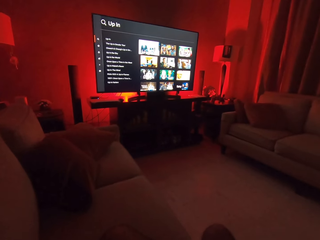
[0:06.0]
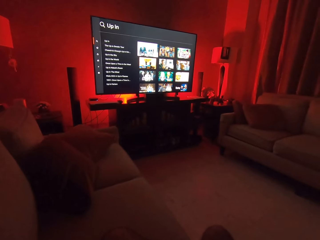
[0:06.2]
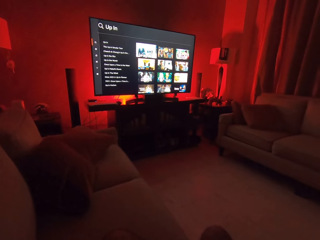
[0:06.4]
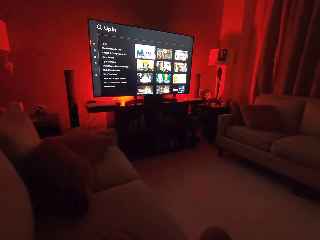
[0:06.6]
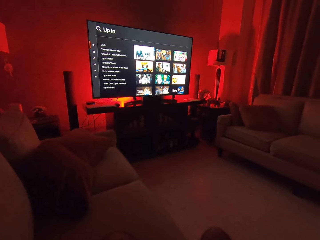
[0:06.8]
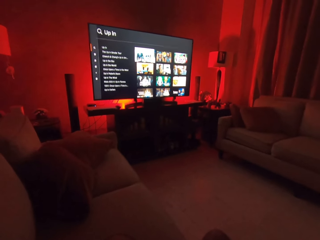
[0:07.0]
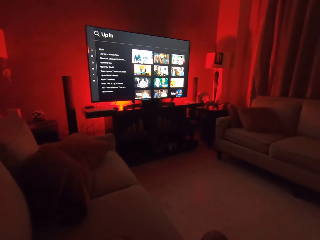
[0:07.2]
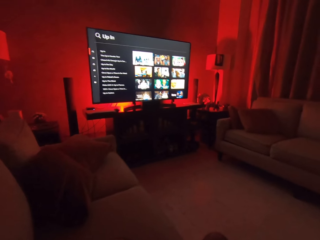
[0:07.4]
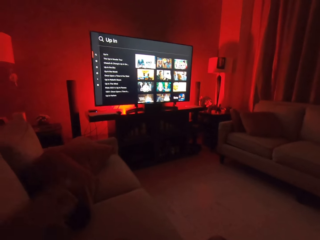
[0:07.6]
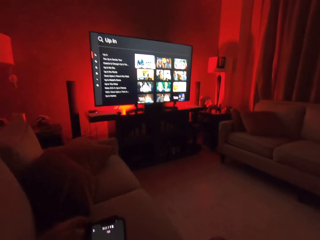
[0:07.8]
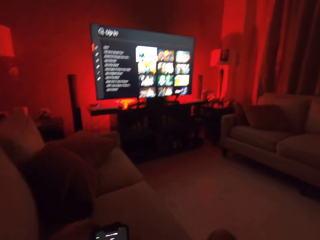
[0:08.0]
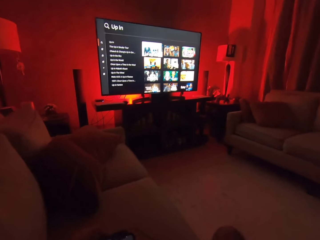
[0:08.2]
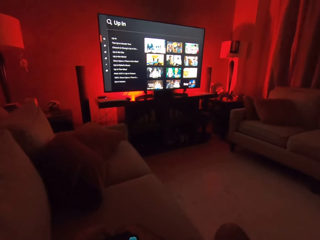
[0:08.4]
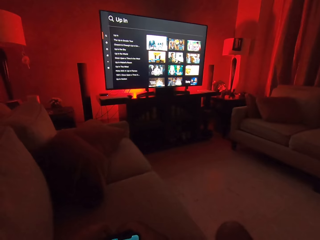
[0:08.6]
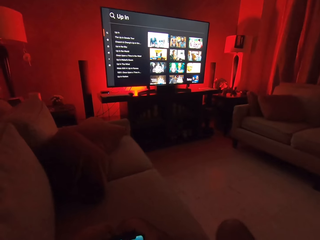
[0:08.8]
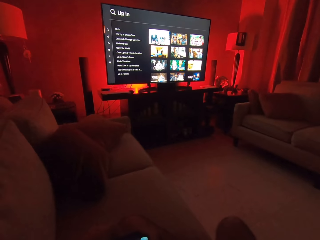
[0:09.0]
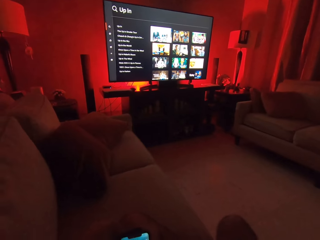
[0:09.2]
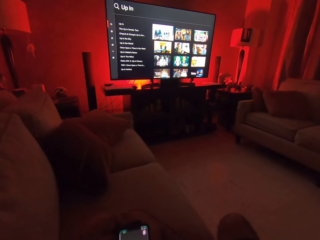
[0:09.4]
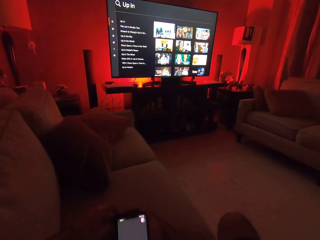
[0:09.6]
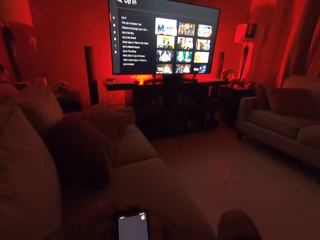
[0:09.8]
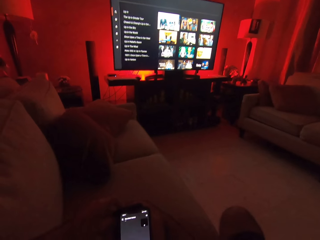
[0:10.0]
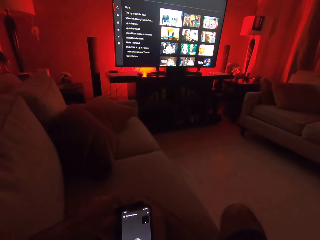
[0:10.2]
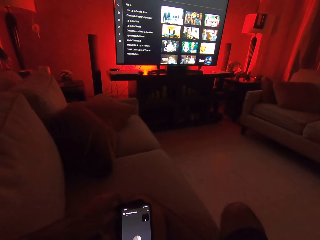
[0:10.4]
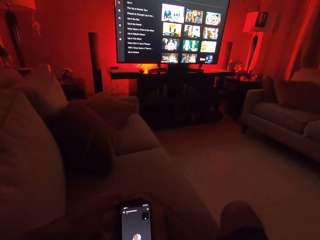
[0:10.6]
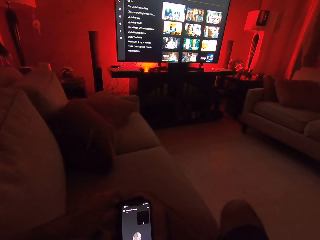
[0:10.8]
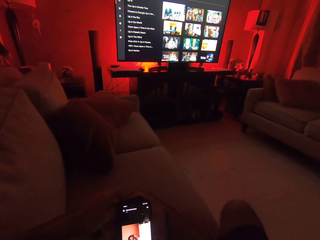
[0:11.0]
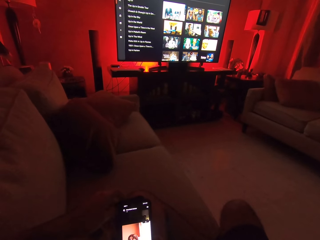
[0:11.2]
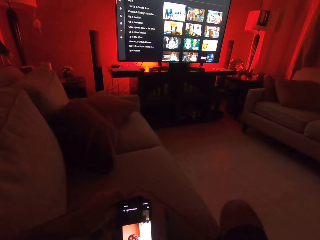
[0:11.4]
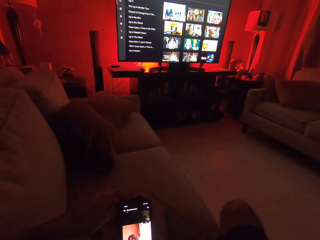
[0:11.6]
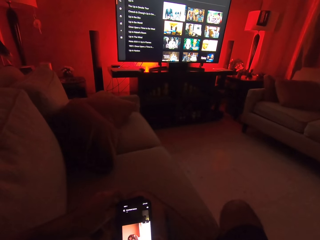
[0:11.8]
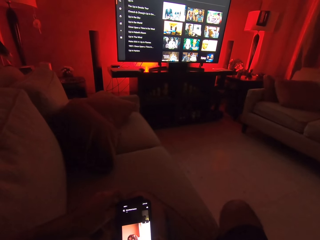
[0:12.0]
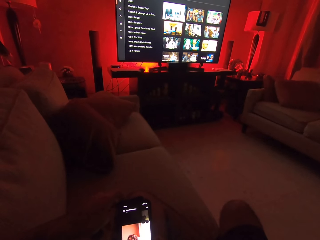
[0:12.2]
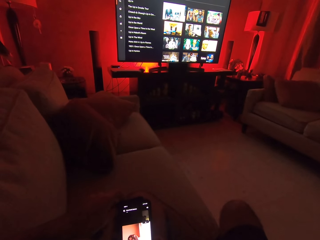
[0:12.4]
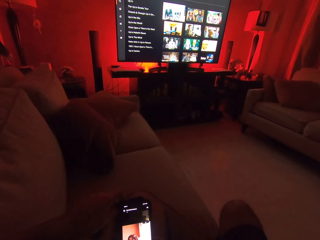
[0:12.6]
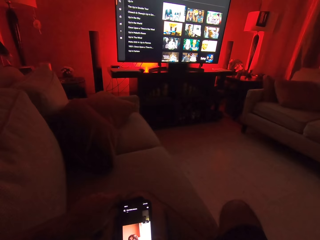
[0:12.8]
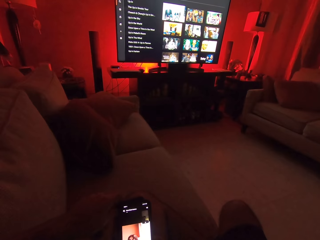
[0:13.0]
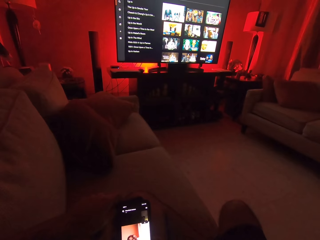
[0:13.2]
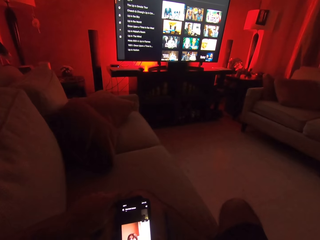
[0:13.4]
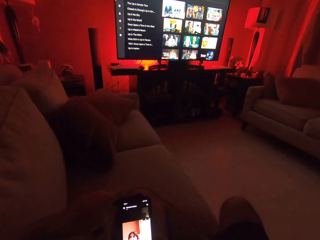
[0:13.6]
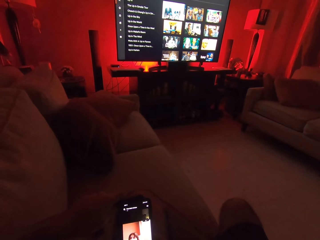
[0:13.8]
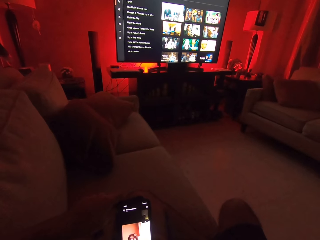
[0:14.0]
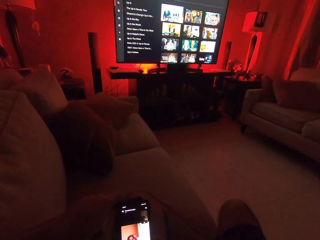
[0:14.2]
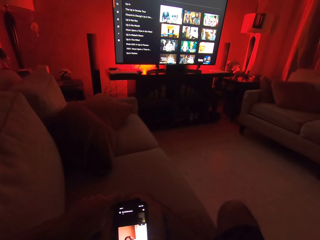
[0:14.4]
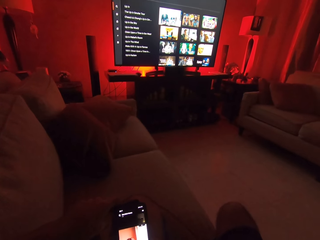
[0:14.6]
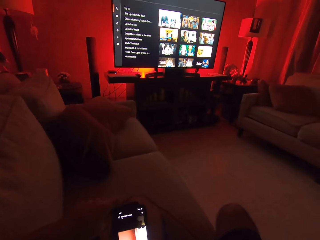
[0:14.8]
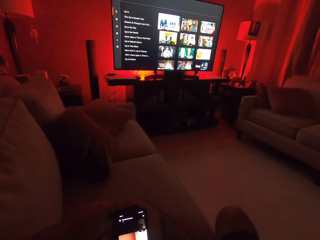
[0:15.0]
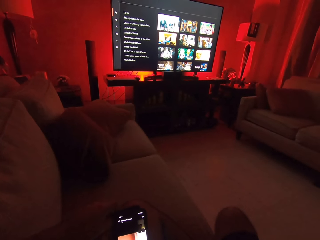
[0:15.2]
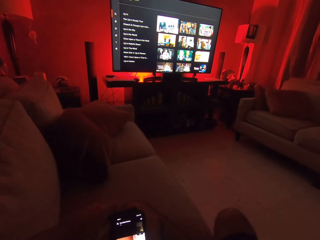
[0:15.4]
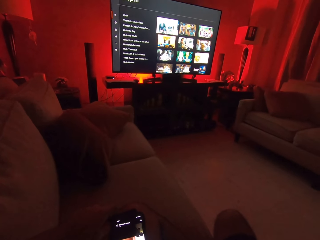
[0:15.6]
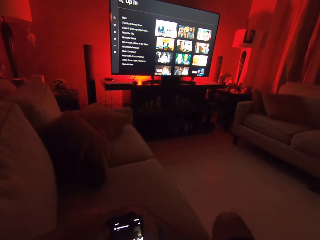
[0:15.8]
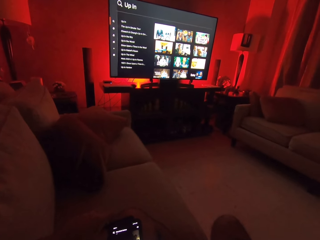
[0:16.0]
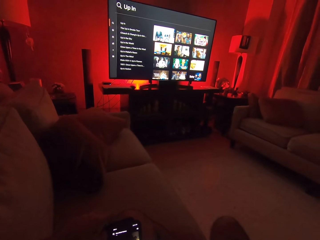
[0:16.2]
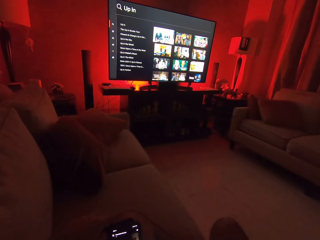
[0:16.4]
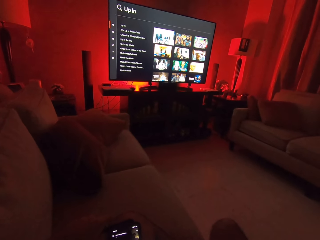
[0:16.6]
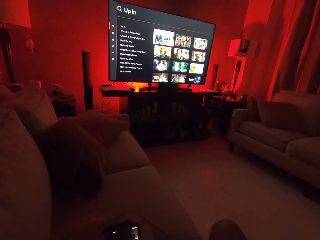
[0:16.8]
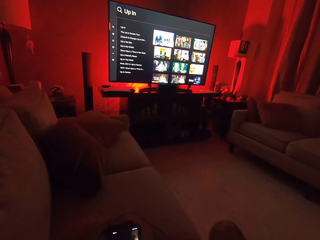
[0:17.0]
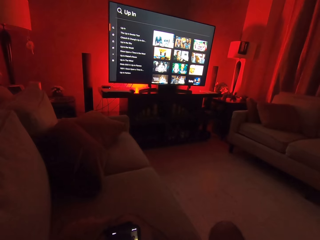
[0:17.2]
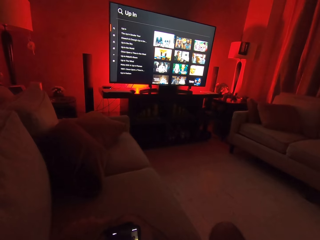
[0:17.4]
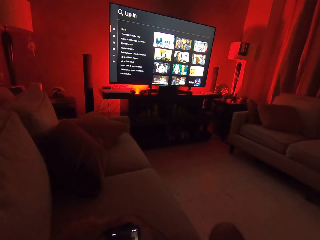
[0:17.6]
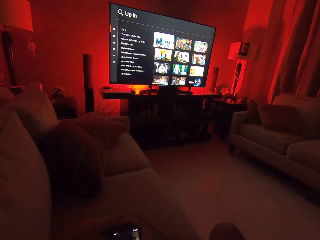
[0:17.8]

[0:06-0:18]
The camera wearer watches the television. He puts down his hand. He converses. He operates his phone. He scrolls on the cellphone.

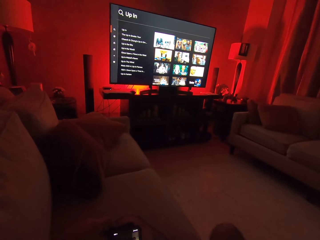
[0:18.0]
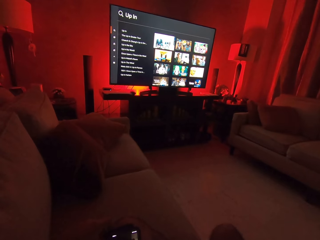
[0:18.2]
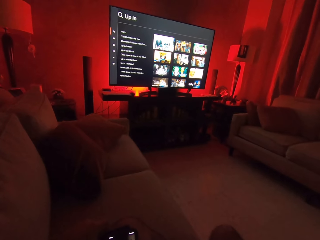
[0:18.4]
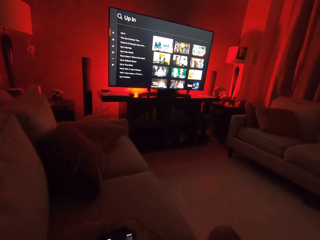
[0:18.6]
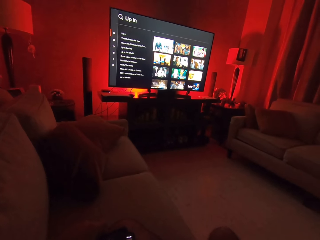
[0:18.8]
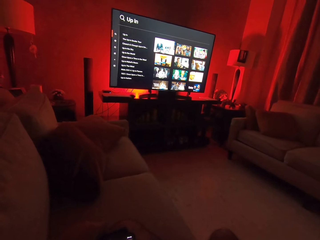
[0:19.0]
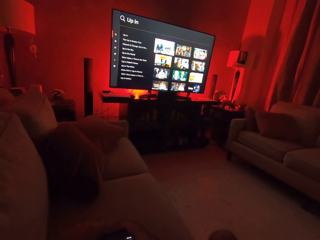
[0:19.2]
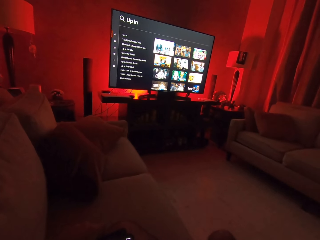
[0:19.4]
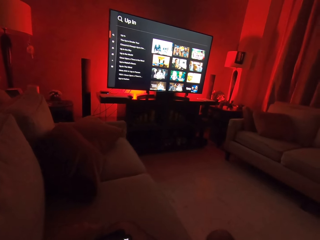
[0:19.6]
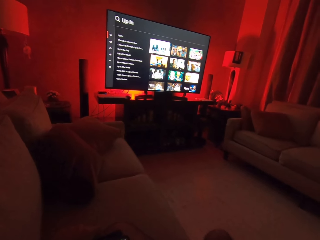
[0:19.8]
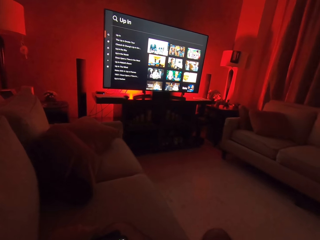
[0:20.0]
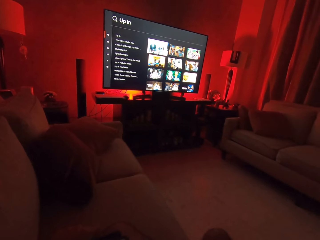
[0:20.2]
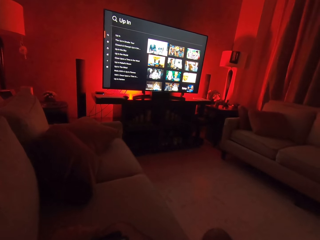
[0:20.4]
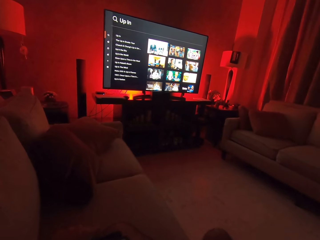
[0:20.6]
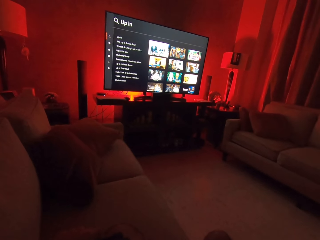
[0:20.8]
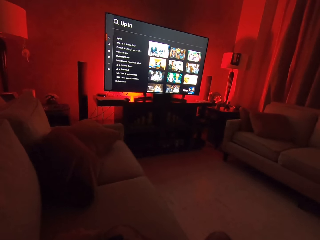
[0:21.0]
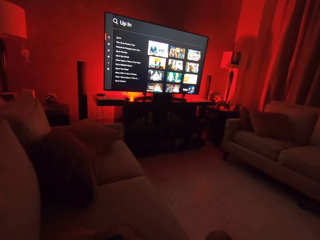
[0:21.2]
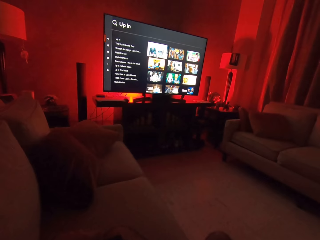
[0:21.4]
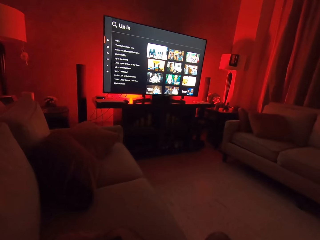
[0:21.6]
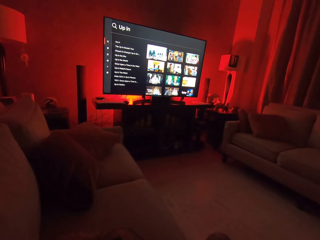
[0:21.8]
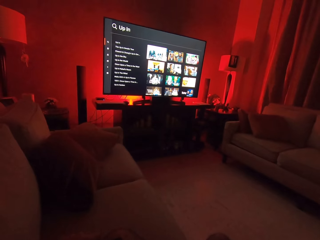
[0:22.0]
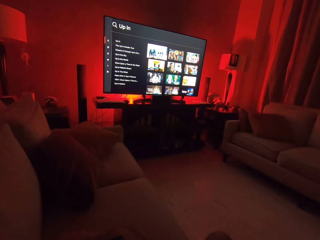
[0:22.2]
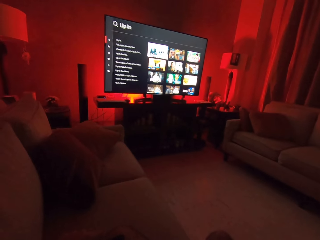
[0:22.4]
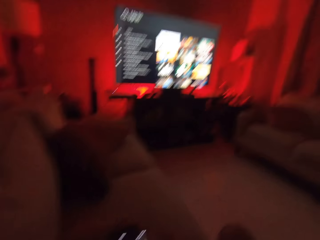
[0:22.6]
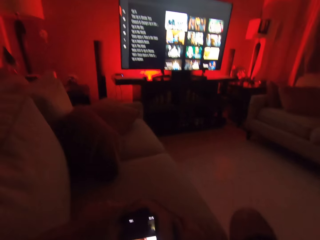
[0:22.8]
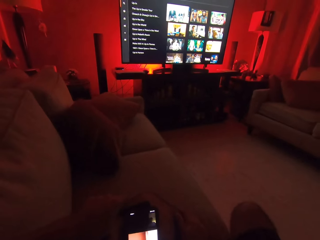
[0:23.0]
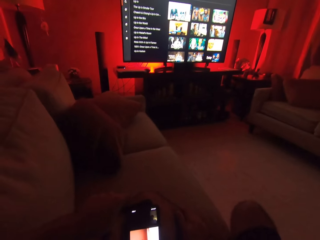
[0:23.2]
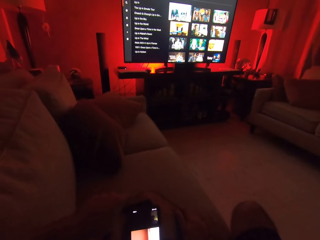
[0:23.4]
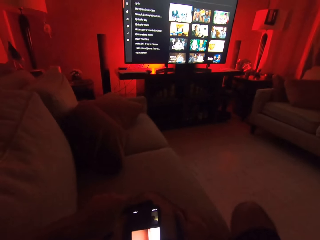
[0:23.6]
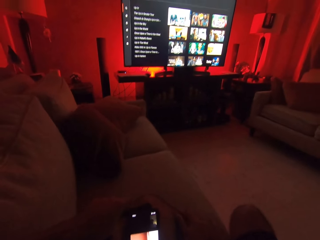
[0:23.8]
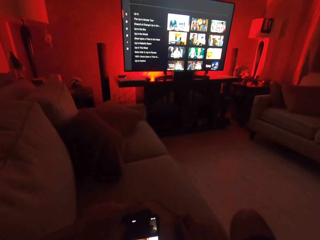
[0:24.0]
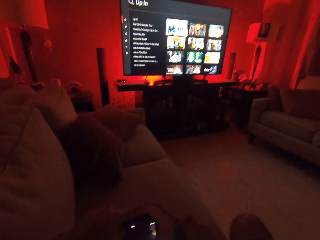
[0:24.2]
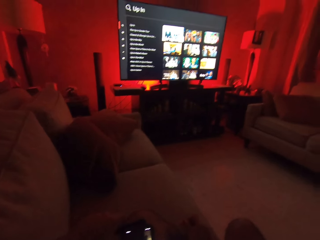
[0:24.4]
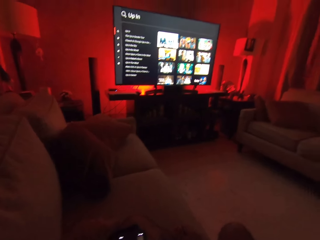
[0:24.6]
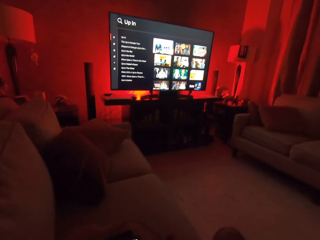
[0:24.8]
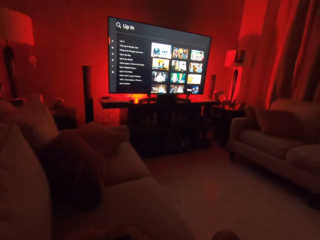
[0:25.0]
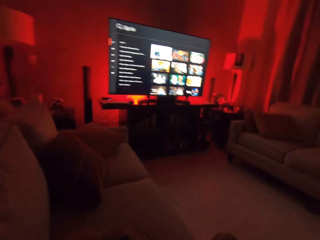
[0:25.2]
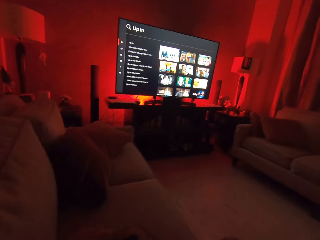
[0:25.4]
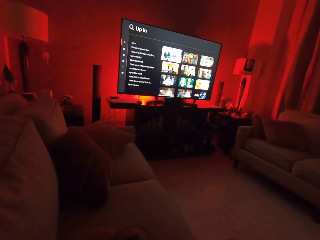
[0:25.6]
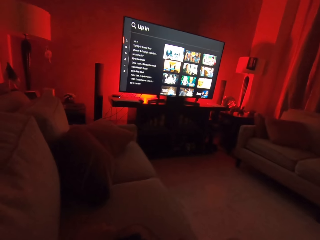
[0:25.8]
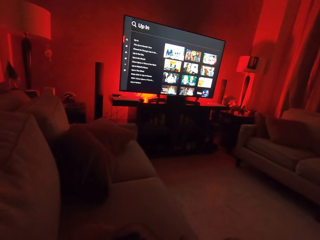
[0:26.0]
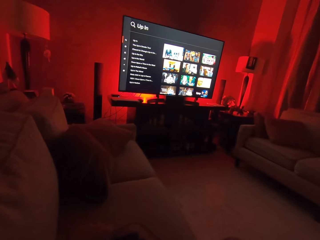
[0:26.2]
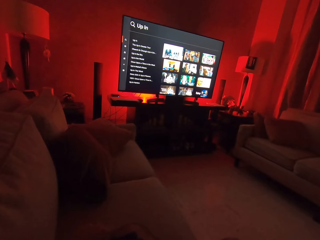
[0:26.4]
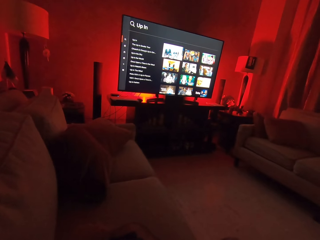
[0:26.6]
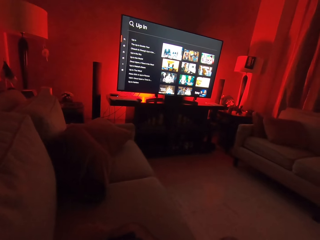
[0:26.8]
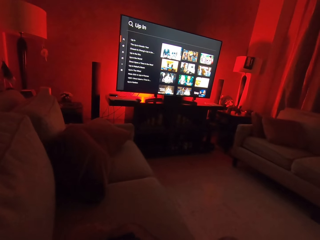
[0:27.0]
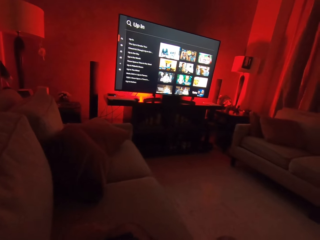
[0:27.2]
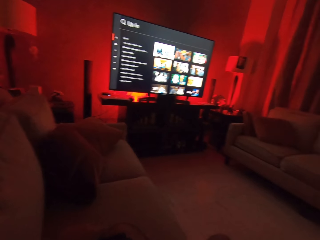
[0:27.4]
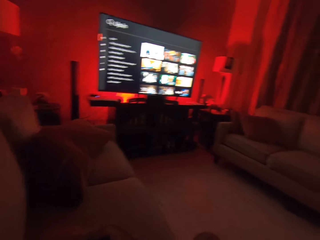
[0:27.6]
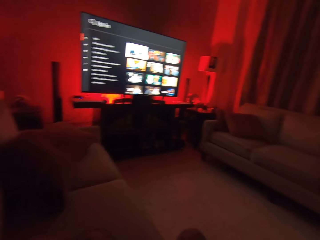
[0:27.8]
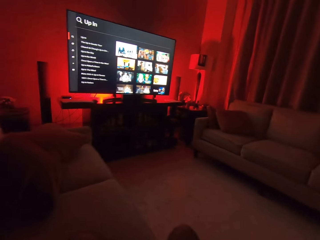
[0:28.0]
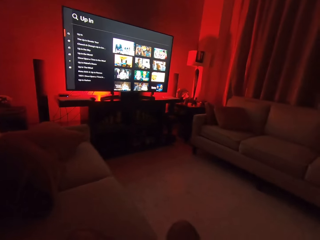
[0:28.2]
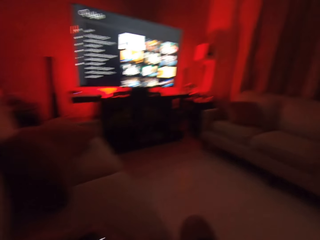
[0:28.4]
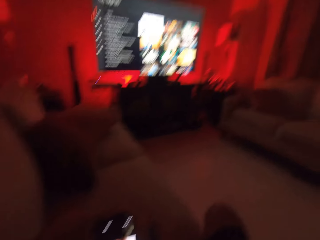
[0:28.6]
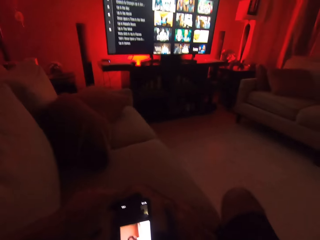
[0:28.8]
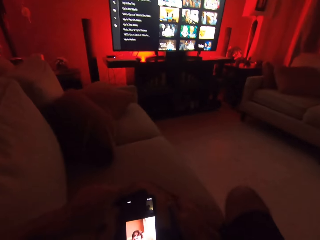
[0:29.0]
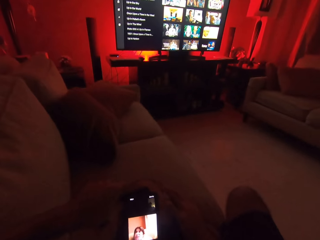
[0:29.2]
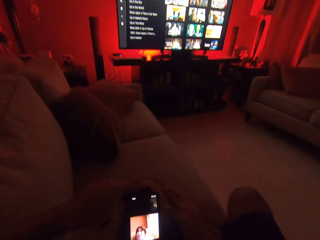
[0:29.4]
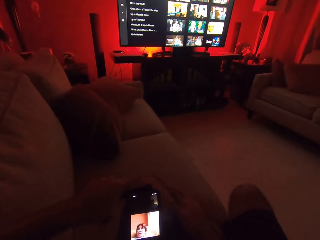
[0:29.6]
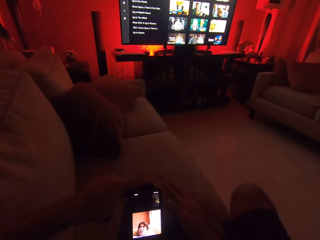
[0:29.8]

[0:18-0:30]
The camera wearer converses. He moves his hand.
